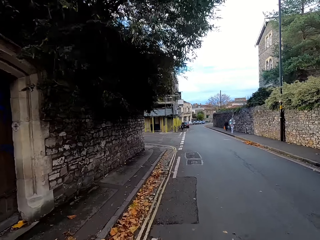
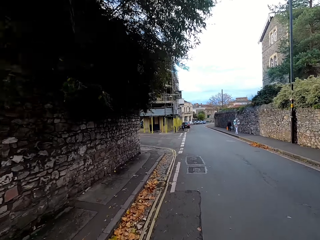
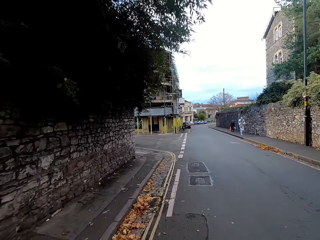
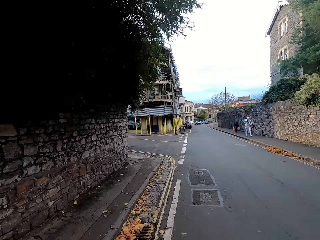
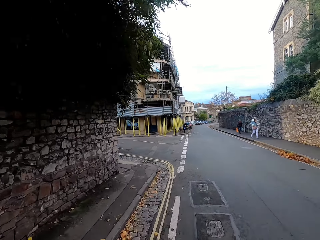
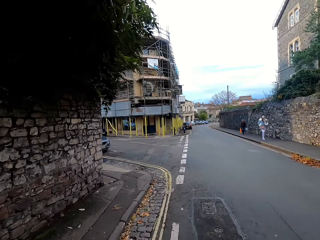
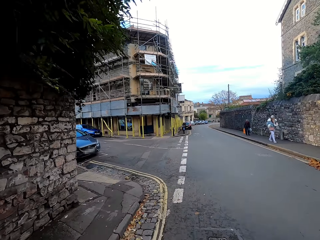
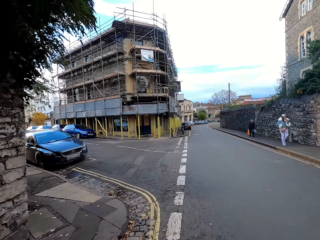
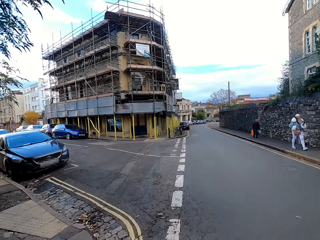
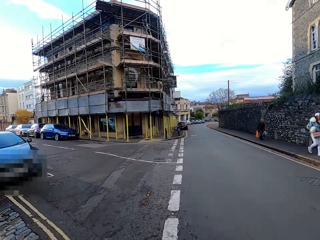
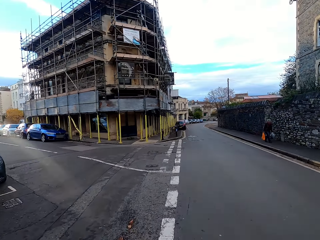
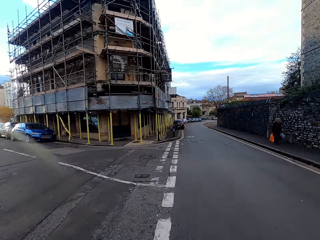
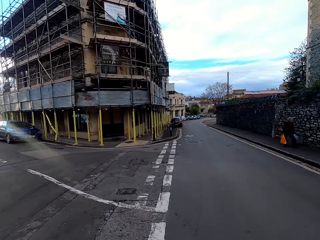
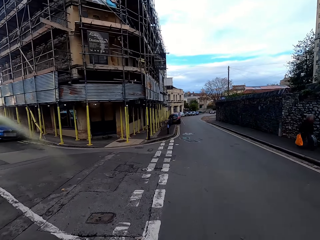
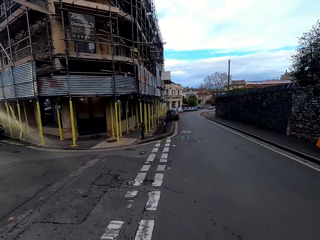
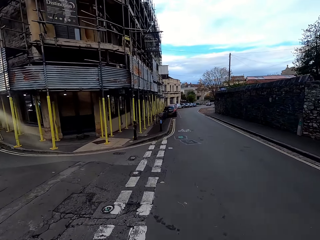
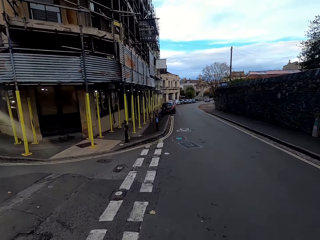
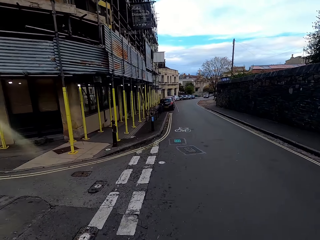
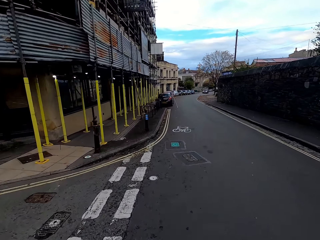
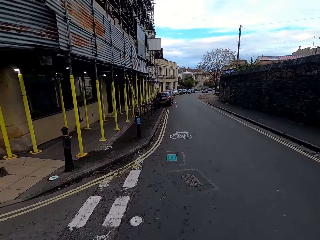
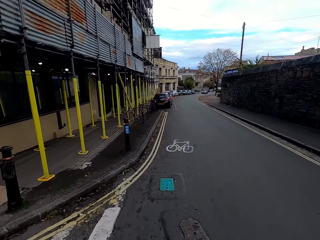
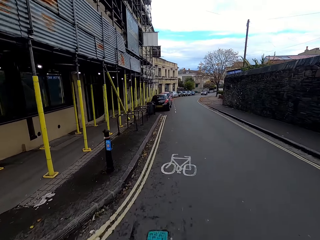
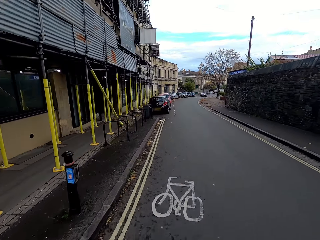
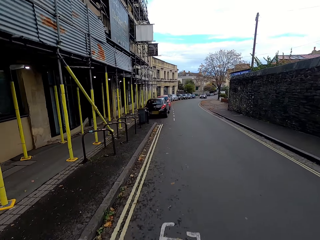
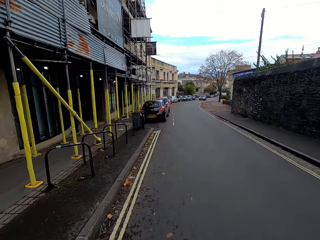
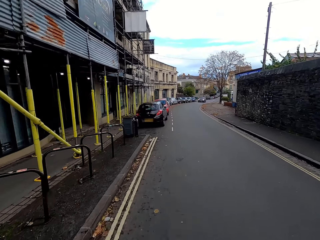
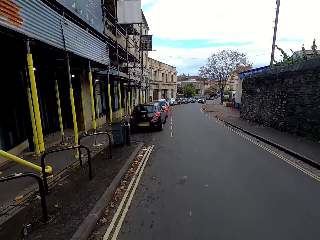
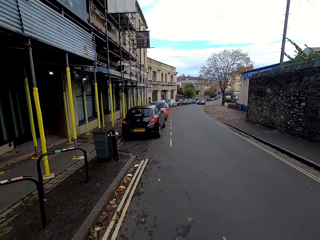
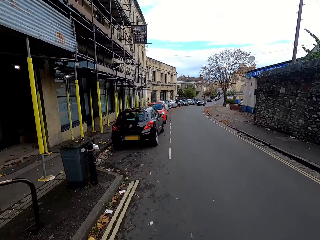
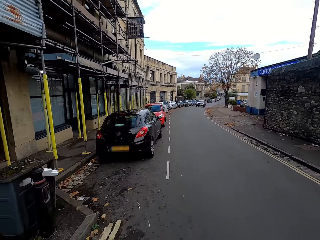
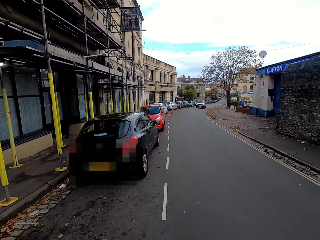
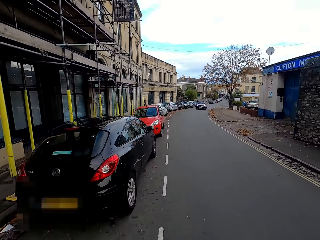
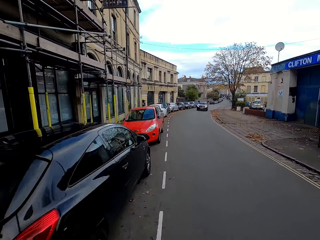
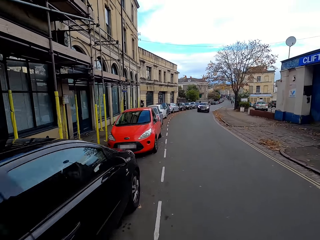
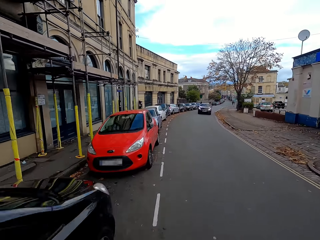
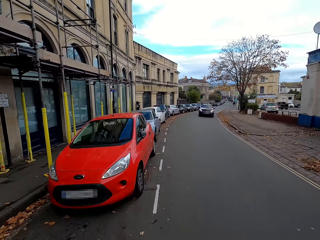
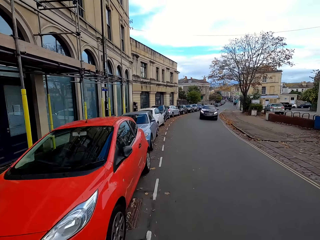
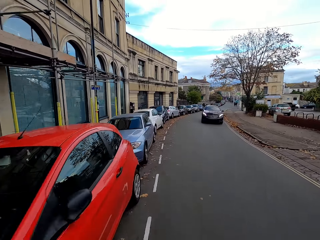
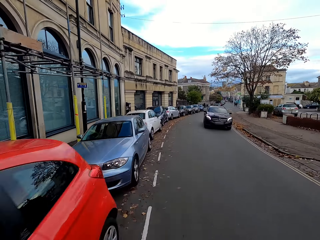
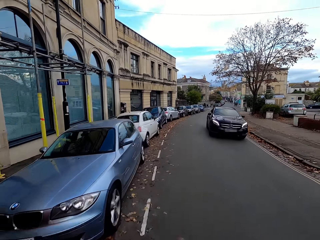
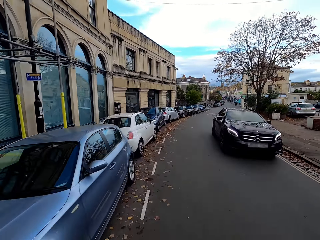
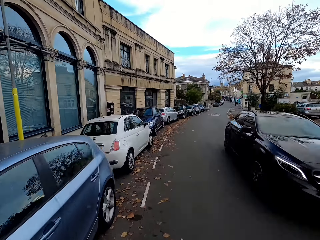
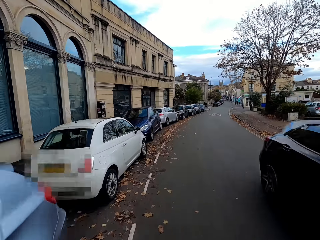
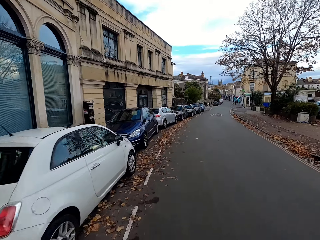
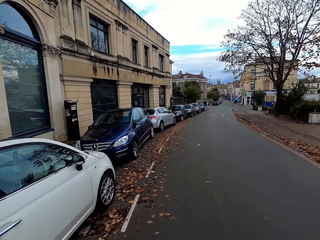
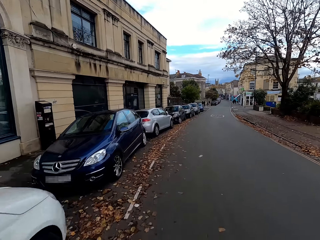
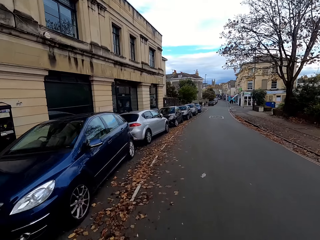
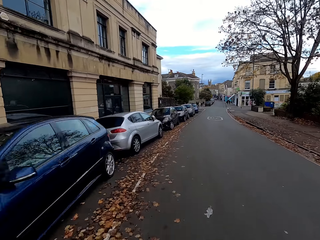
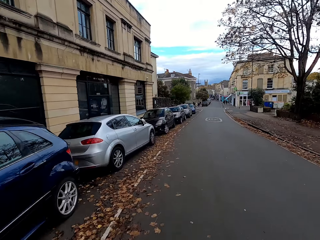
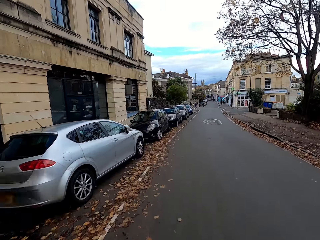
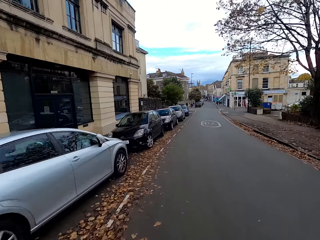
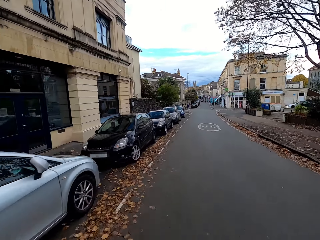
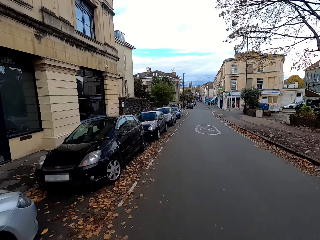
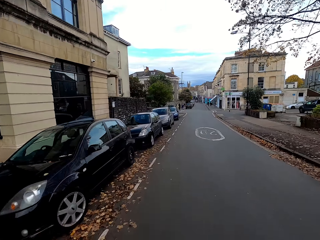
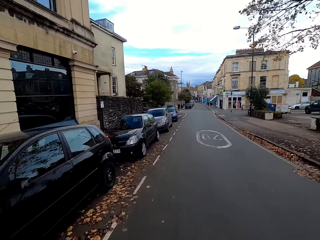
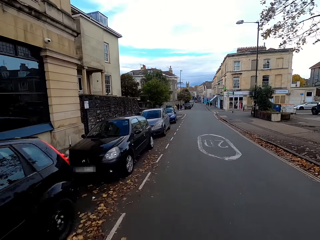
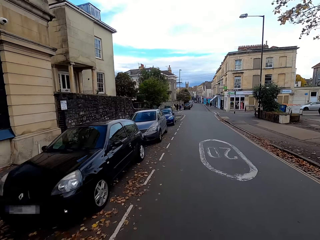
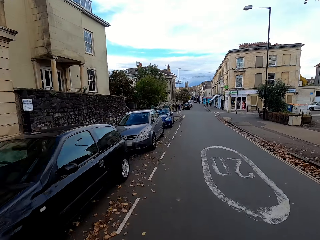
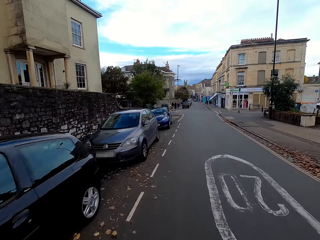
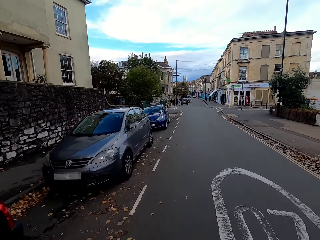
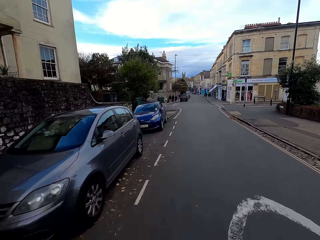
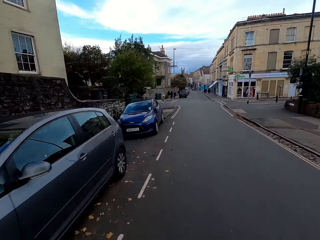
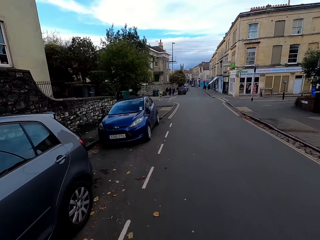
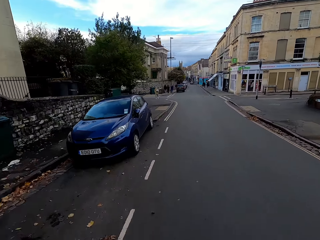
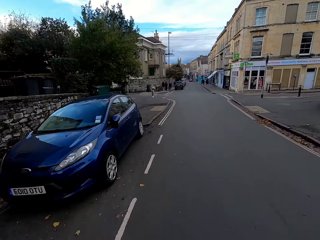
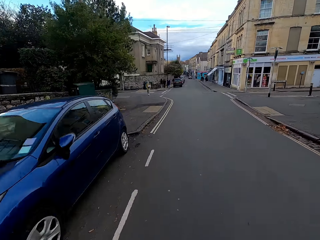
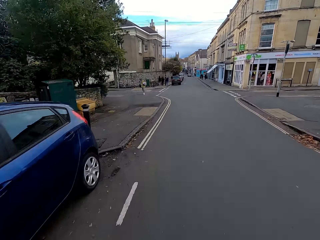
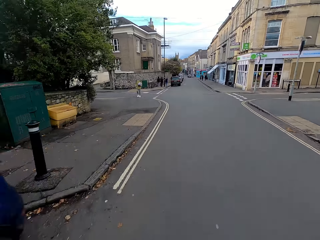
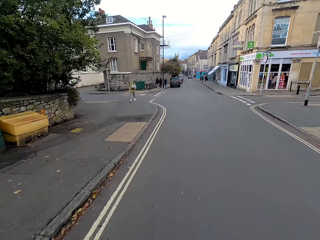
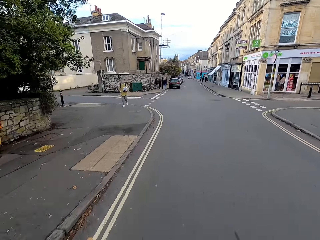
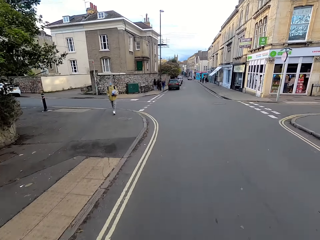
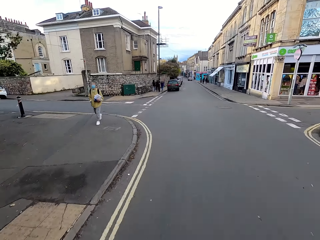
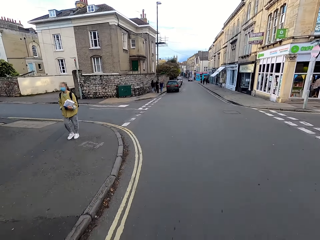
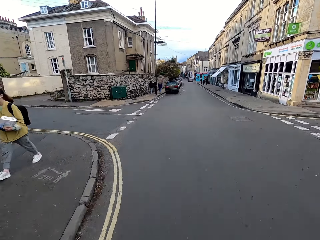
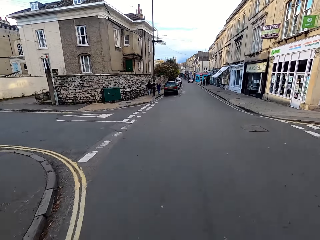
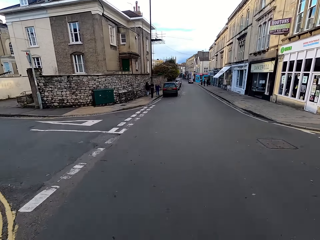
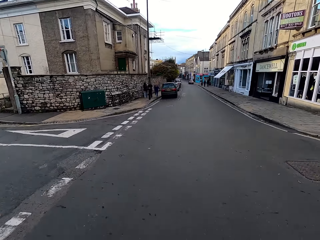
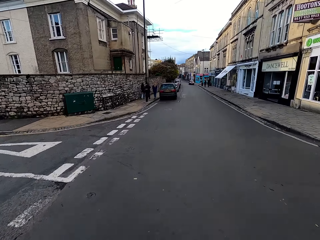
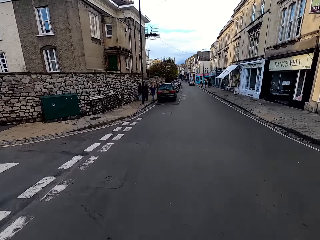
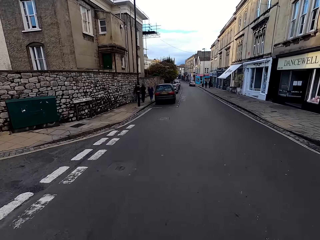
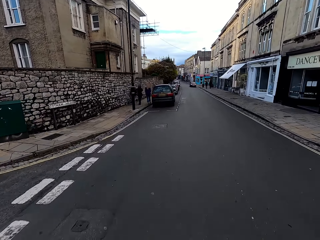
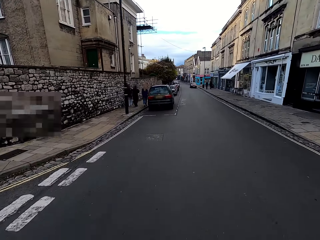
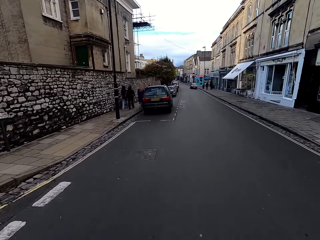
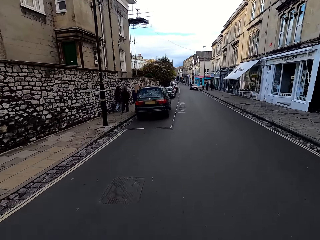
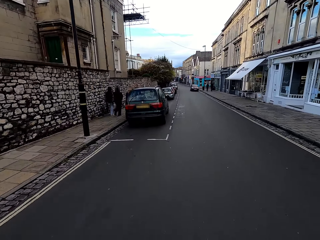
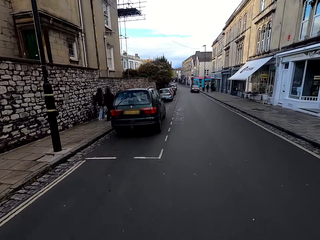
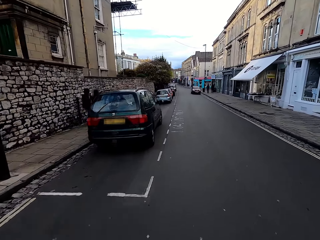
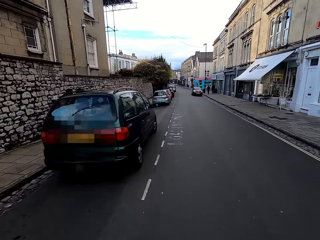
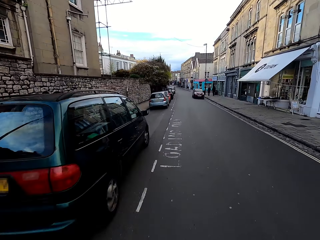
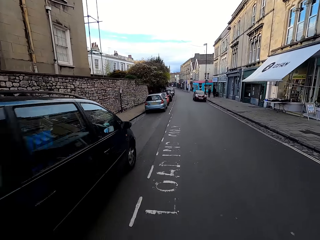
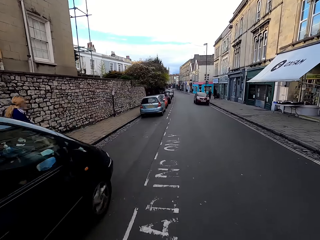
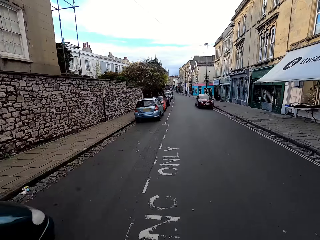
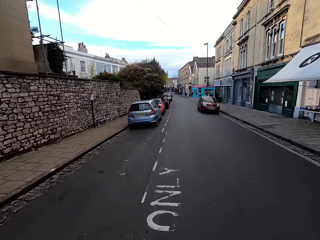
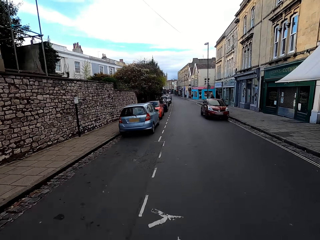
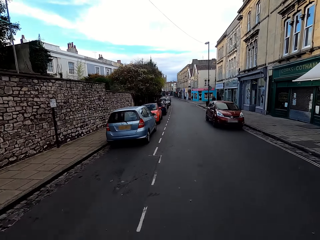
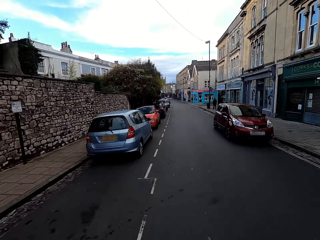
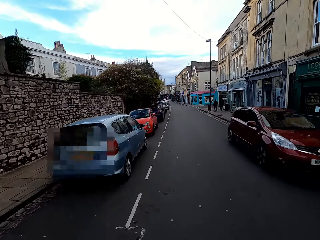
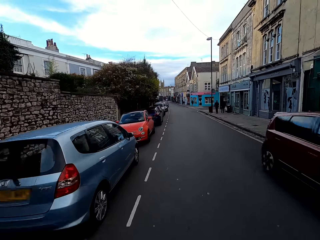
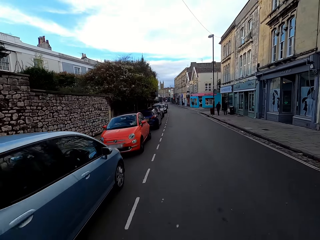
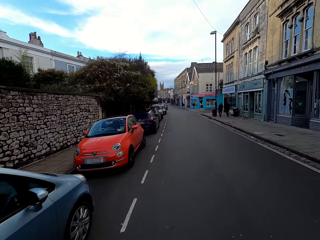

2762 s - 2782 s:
The camera wearer cycles past a woman and a man. They cycle past the man. They cycle past stationary vehicles. A black car drives past the camera wearer. The camera wearer cycles past people.

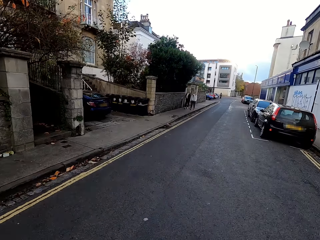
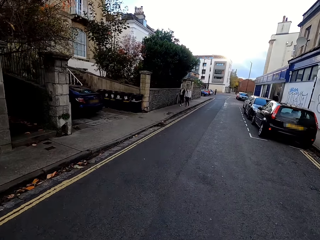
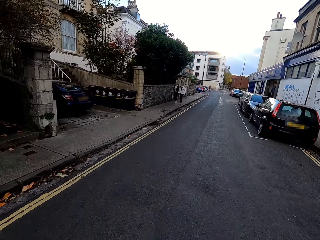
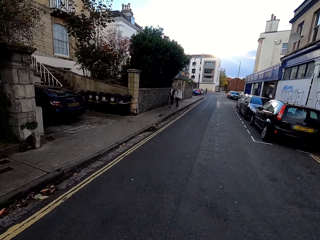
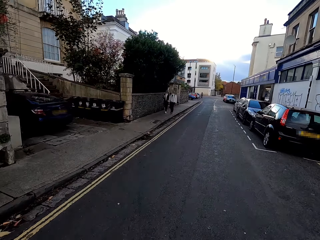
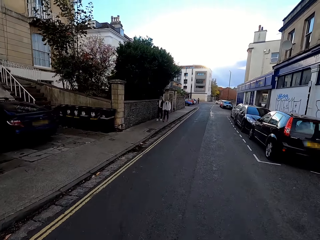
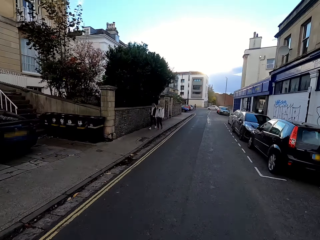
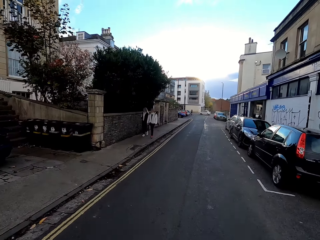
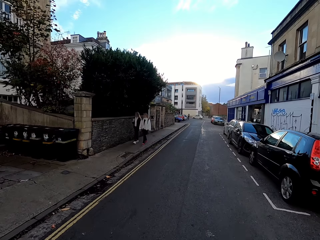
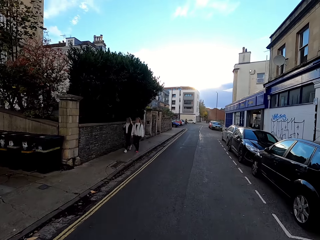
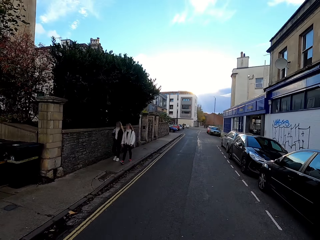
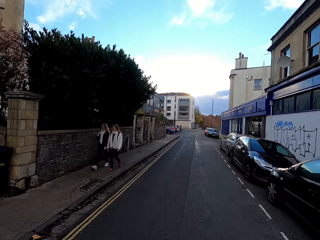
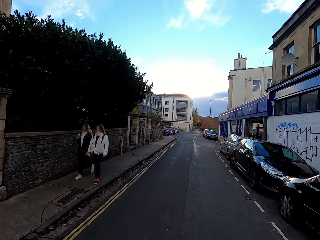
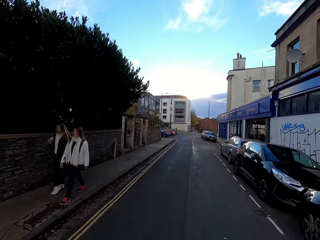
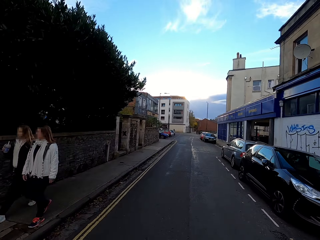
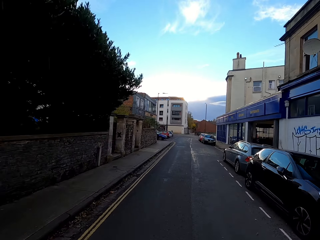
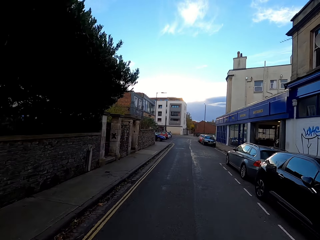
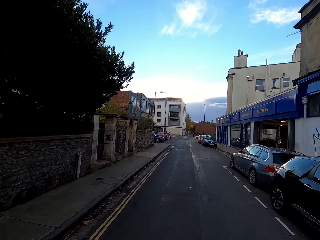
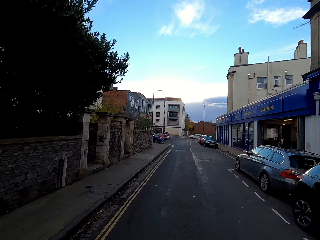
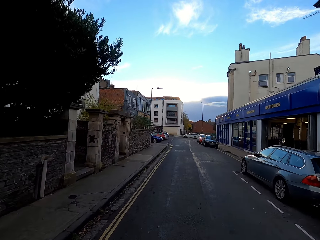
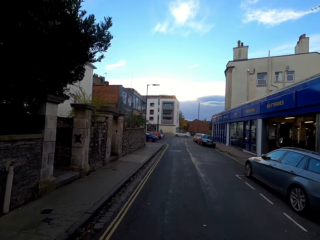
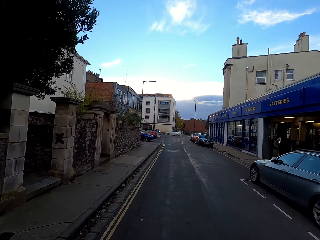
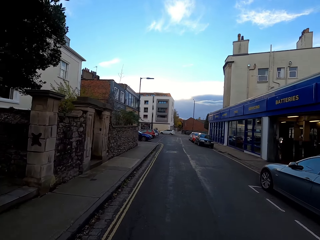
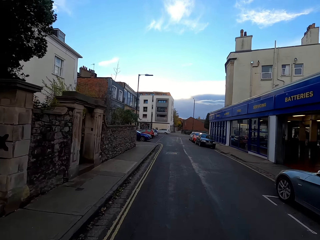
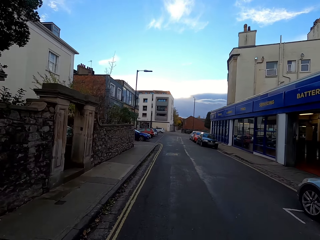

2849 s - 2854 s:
The camera wearer cycles past stationary vehicles.
